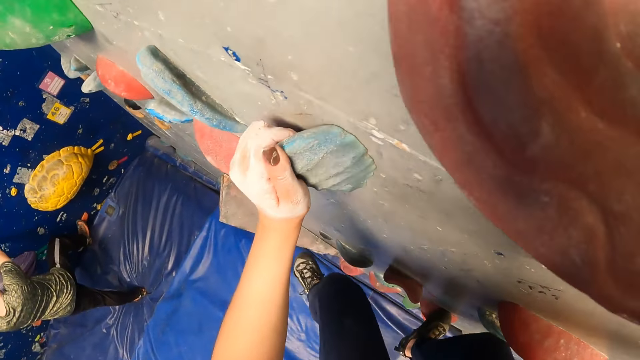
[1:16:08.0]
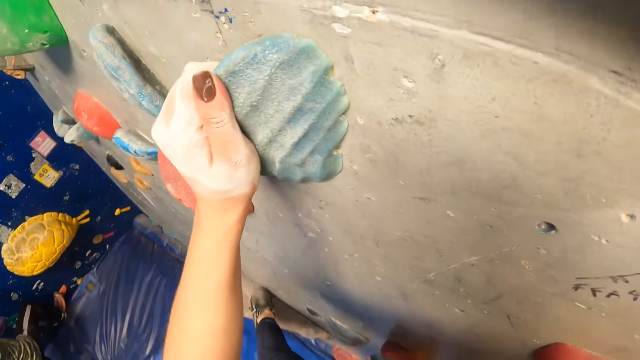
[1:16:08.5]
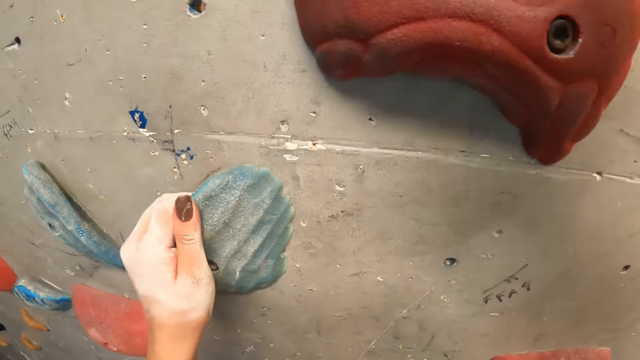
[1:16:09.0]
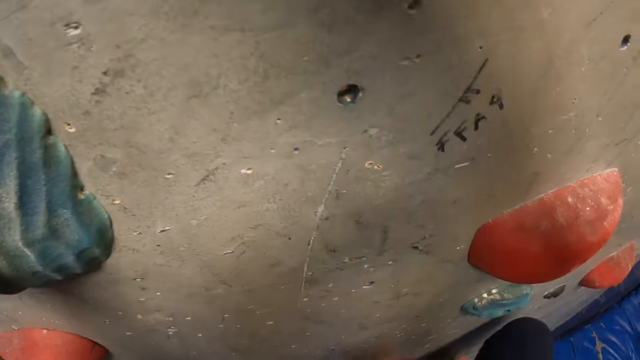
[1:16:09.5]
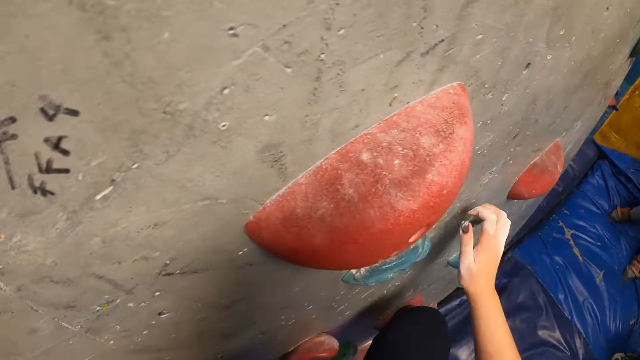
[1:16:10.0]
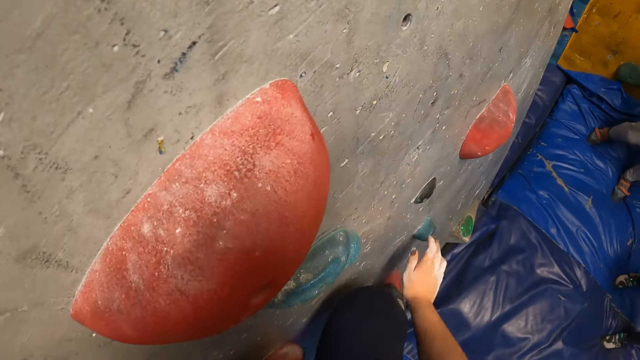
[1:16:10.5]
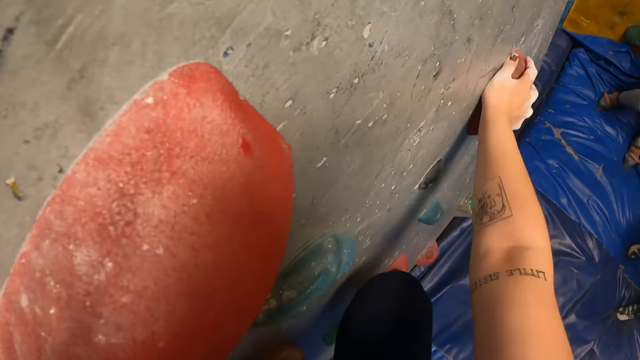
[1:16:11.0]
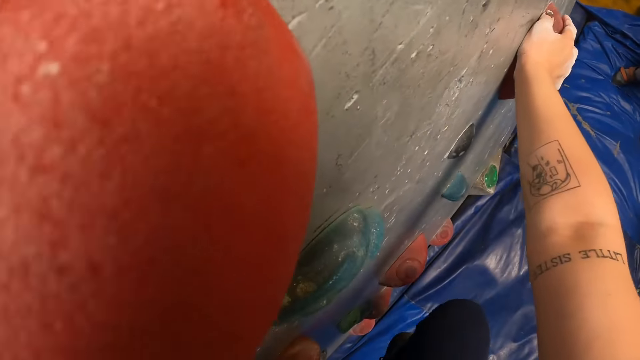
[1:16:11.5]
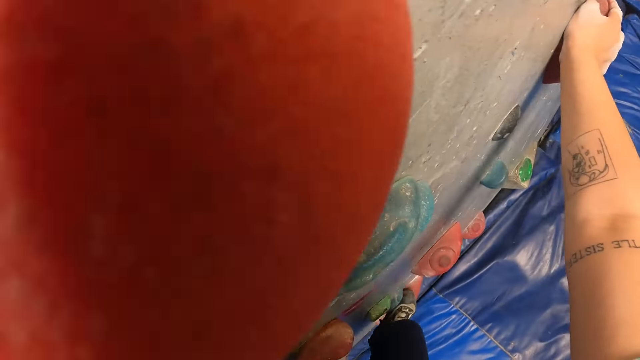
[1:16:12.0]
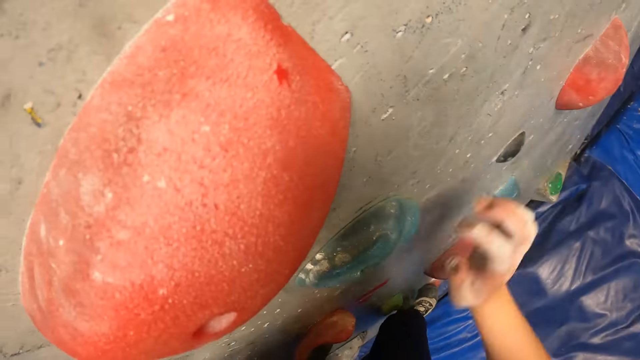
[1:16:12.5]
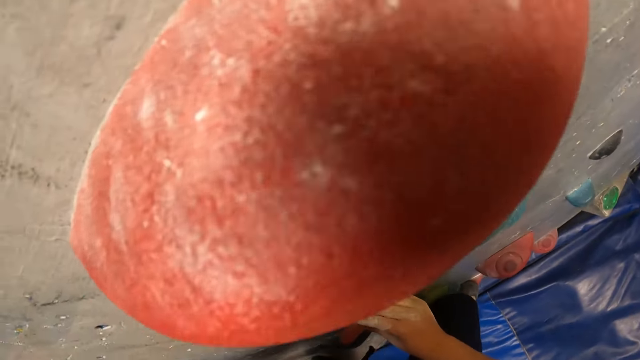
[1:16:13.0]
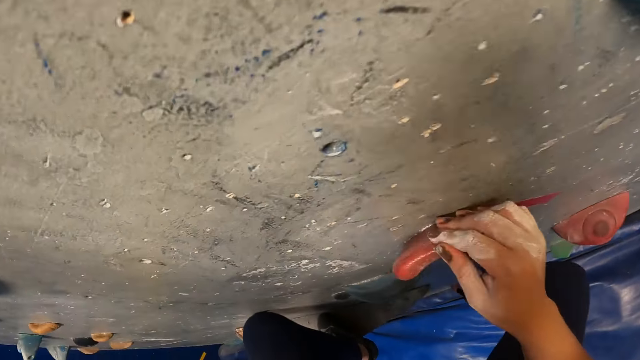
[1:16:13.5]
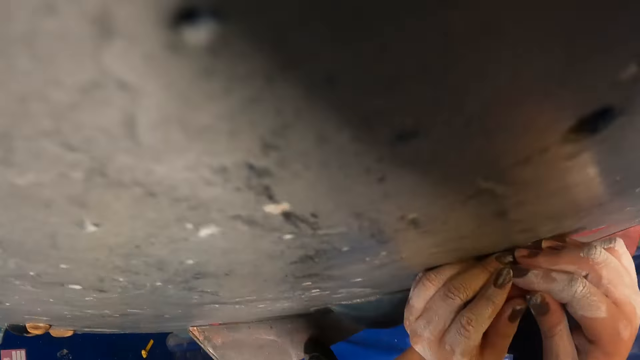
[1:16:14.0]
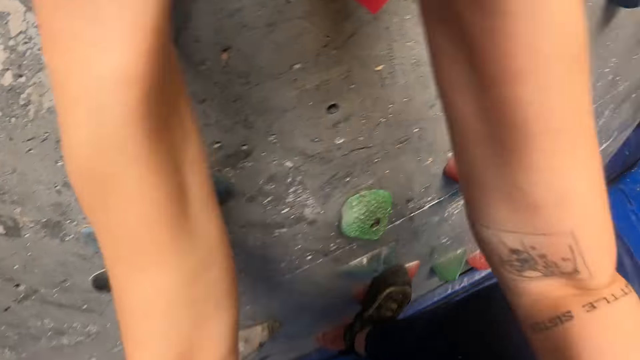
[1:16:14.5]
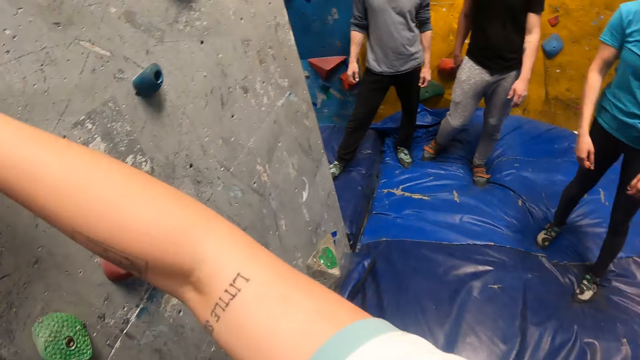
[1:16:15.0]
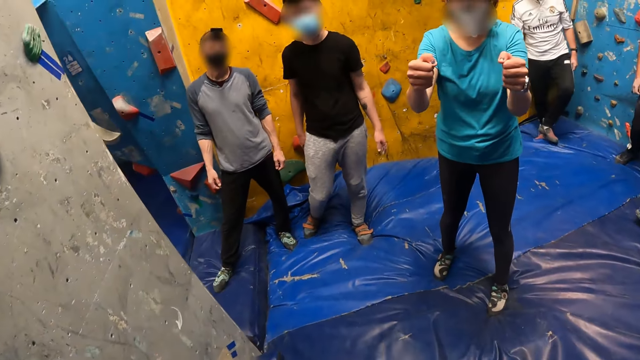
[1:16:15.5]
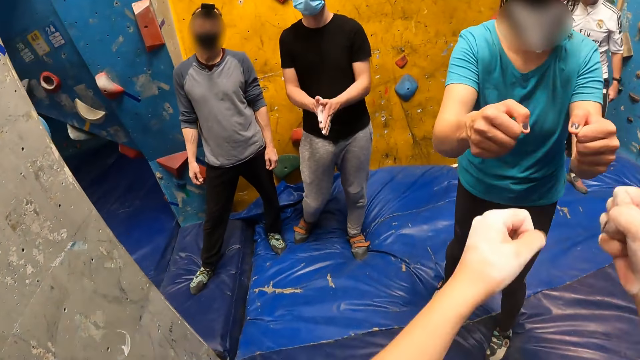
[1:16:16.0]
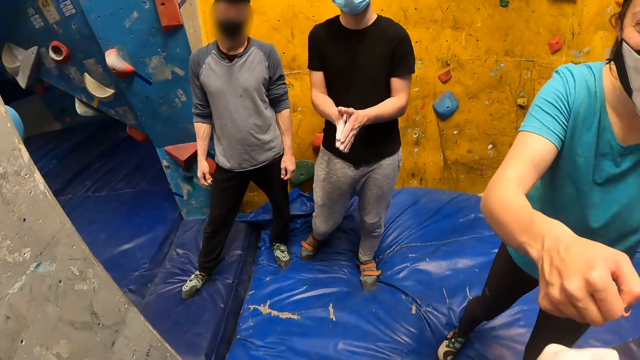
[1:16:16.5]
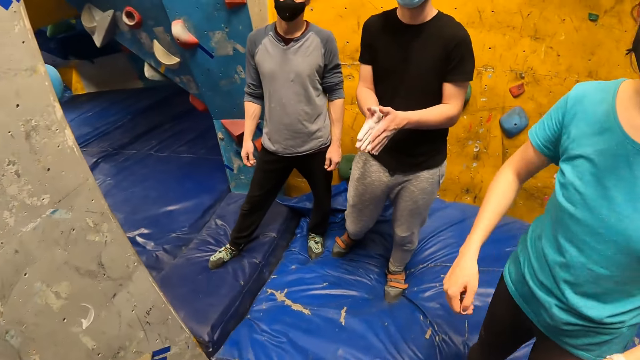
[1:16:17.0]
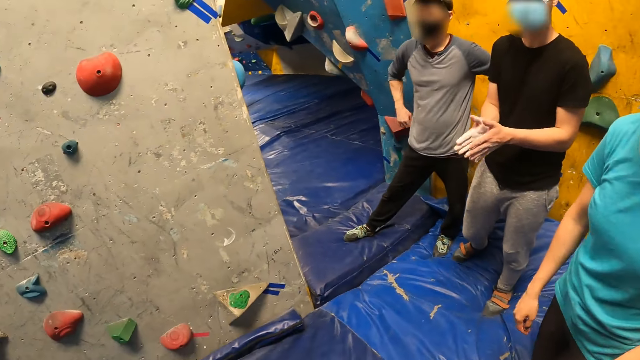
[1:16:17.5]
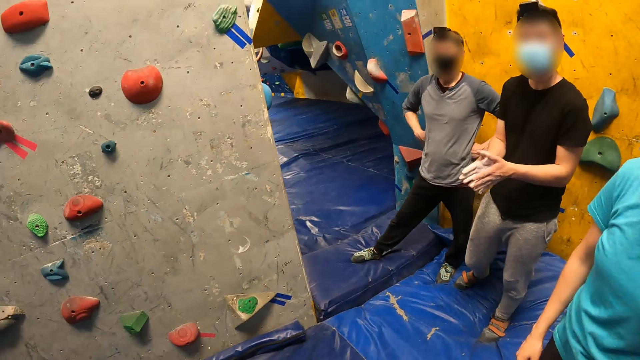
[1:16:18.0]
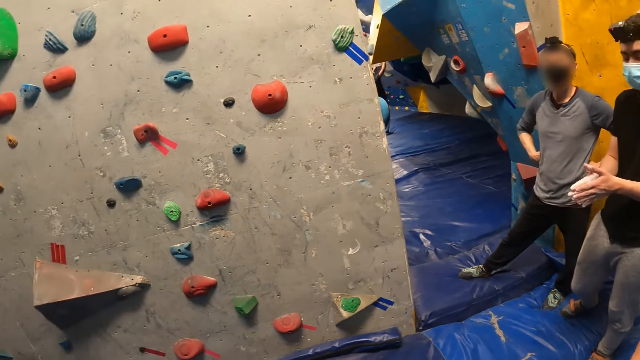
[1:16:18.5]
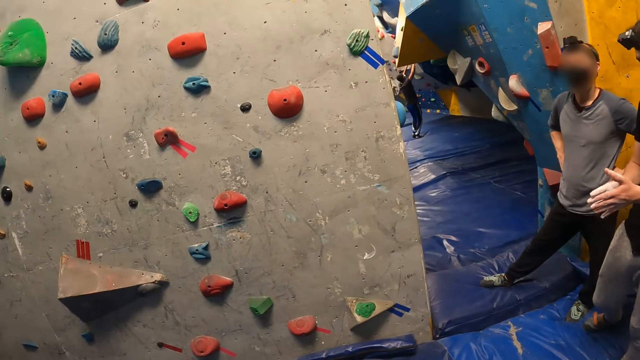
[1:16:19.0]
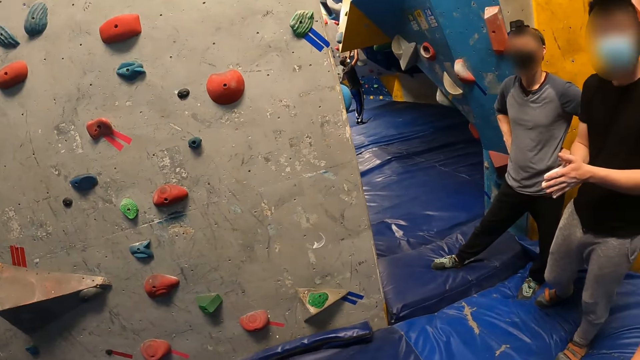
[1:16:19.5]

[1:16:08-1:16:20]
A woman clenches her hands into a fist. The camera wearer bumps fists with the woman. A man claps his hands.

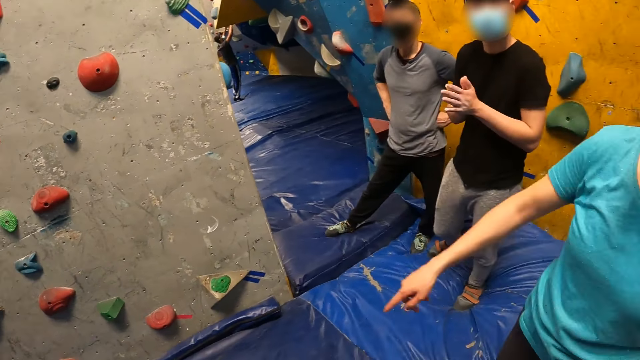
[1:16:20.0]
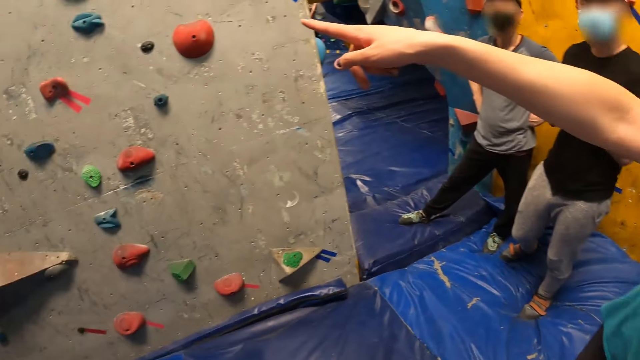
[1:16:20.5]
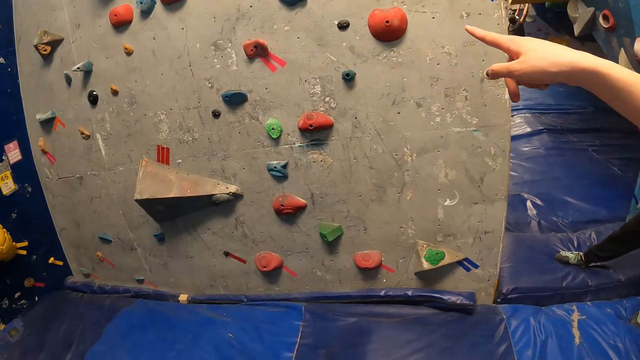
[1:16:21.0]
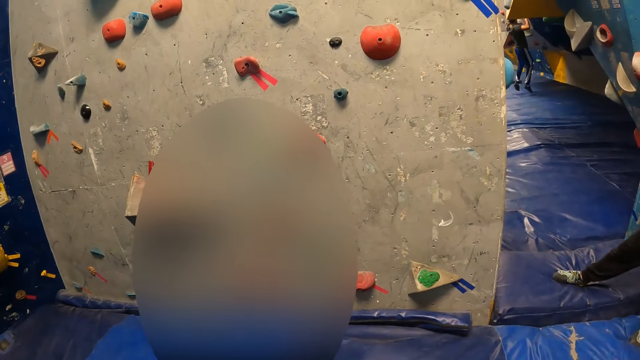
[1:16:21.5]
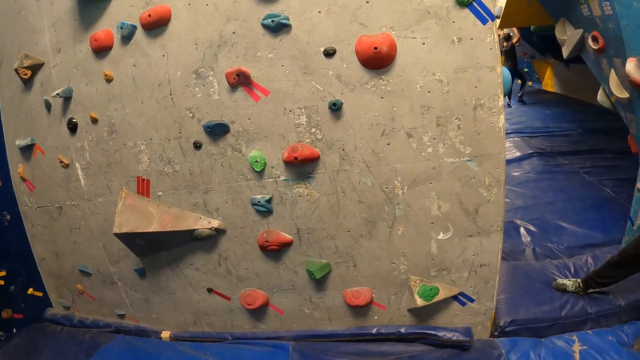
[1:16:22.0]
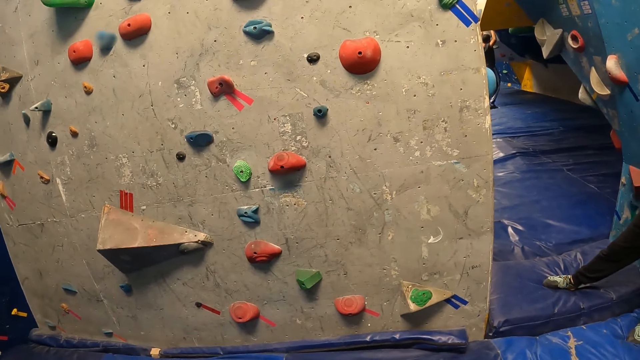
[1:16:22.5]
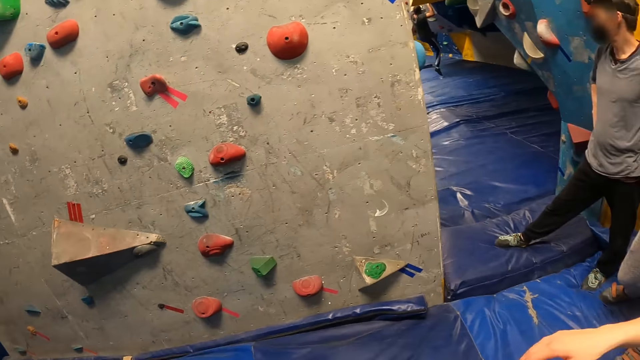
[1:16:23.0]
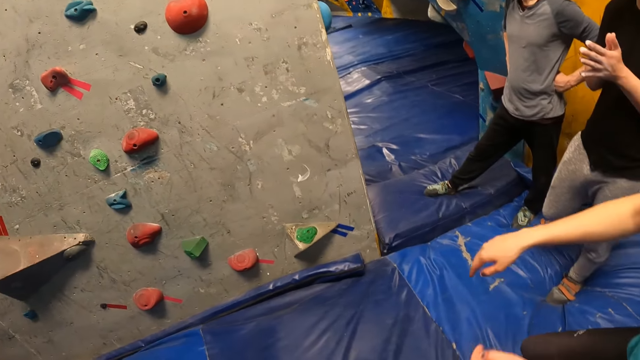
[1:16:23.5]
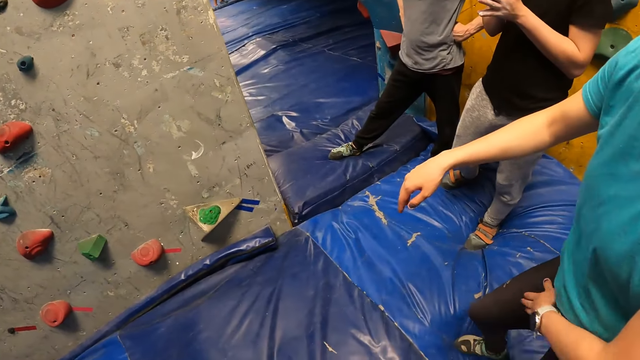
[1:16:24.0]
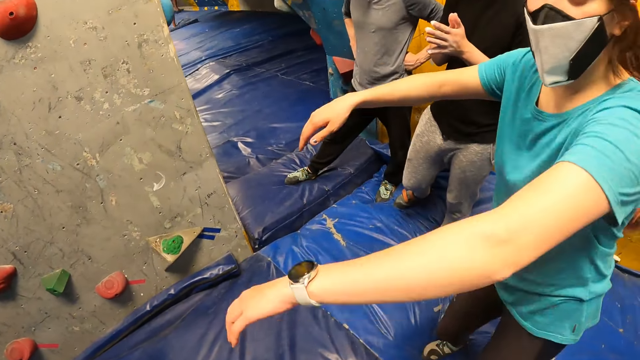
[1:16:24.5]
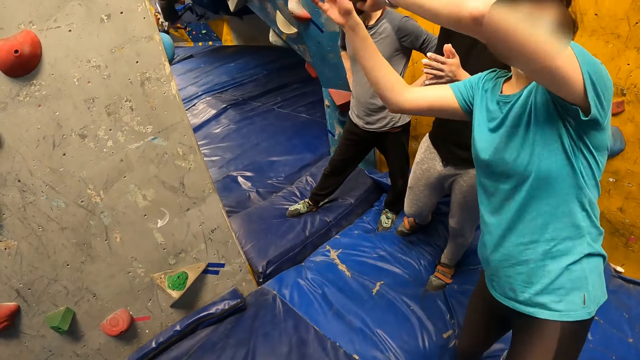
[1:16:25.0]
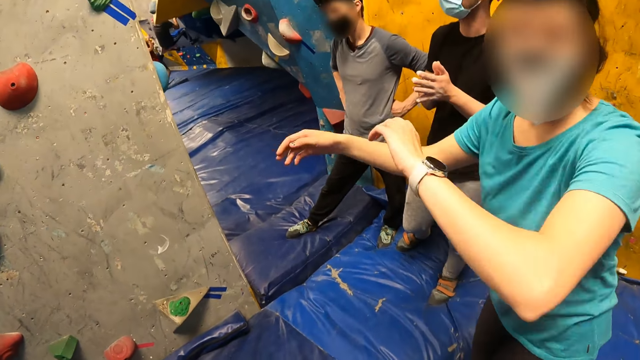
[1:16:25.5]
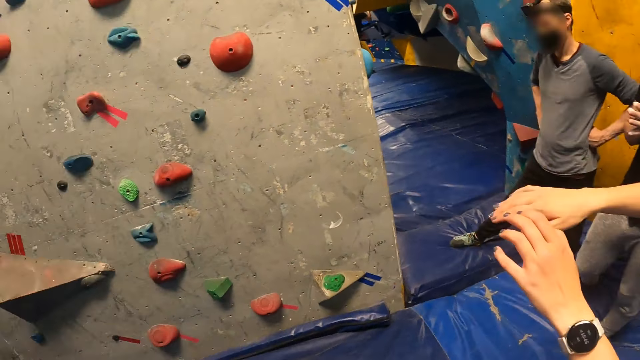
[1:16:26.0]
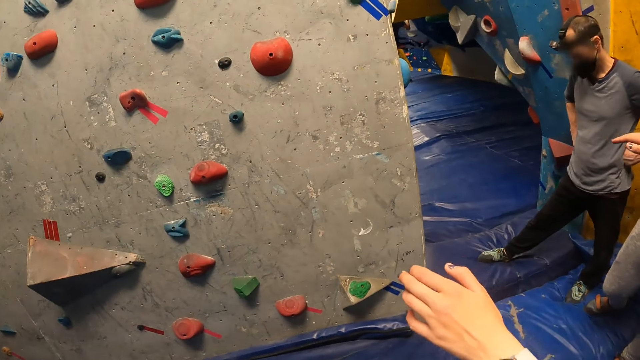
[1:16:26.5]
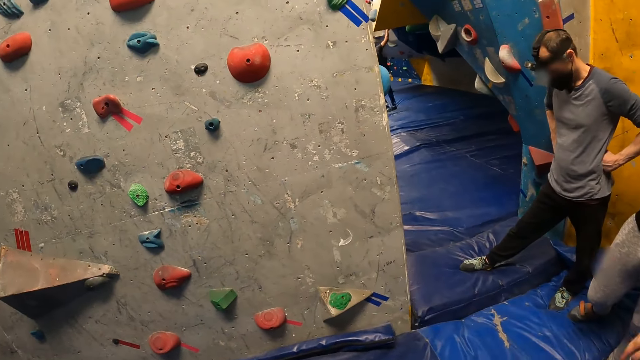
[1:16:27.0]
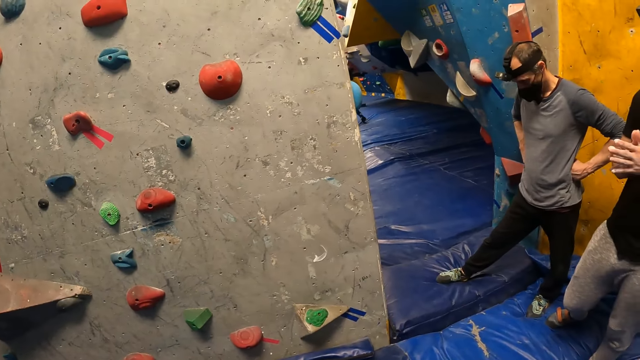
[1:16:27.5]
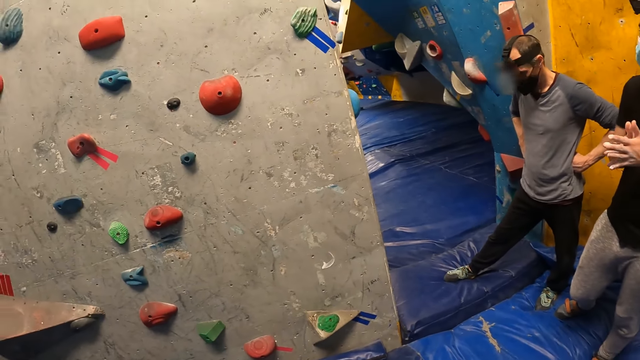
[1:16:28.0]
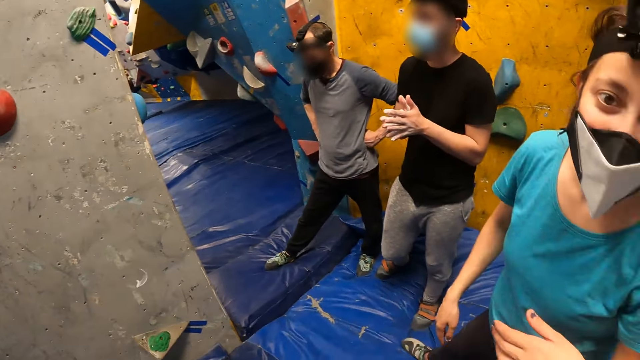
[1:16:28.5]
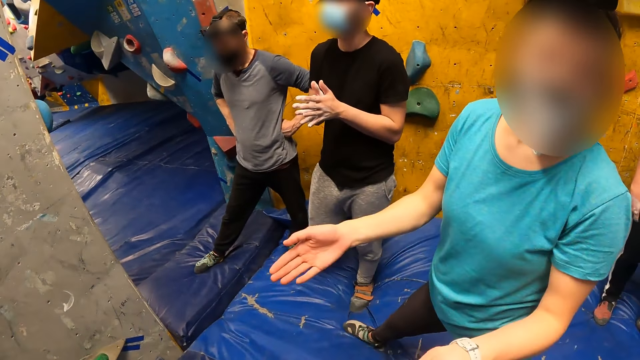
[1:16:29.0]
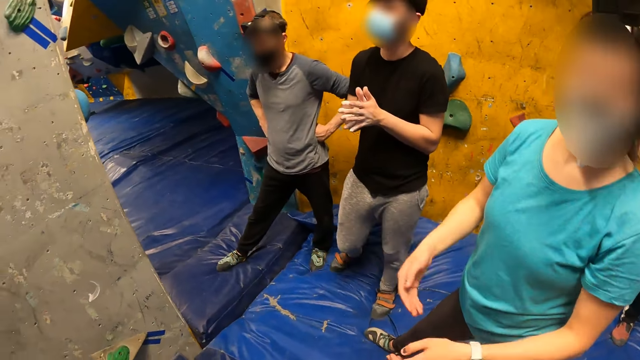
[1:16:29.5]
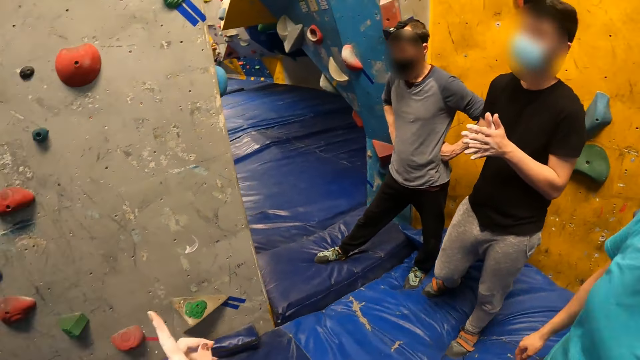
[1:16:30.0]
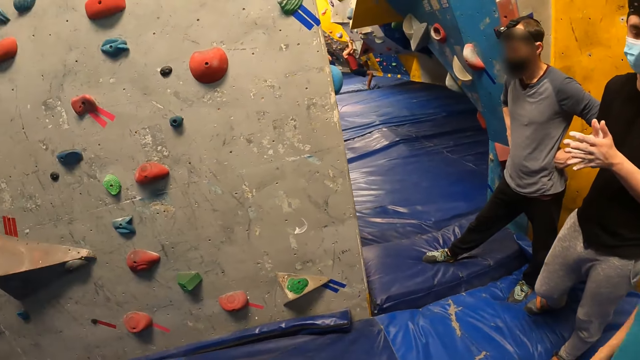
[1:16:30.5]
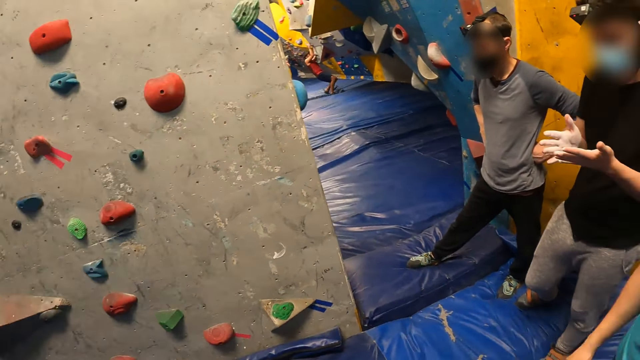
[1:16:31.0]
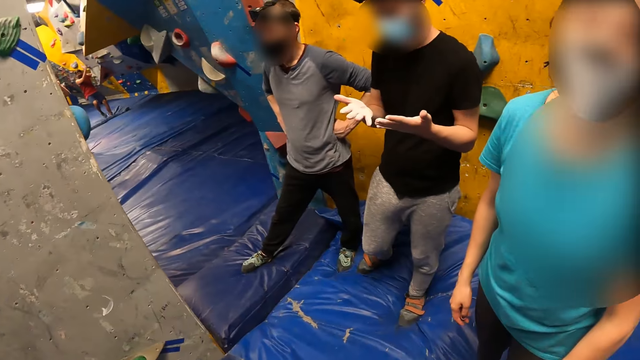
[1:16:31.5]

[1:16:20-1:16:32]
A woman points with her right hand. The camera wearer looks at the climbing wall. The woman taps her thigh with her hand. The woman moves her body and gestures with both hands. The woman moves her hands. A man claps his hands.
